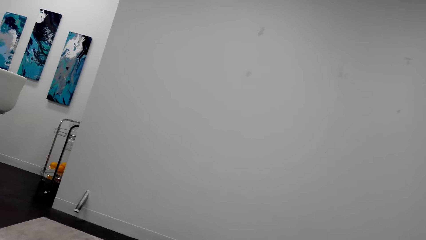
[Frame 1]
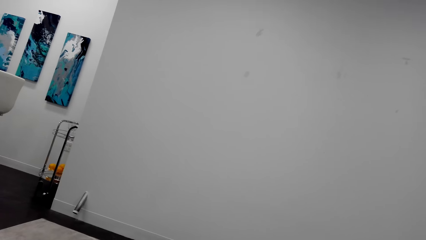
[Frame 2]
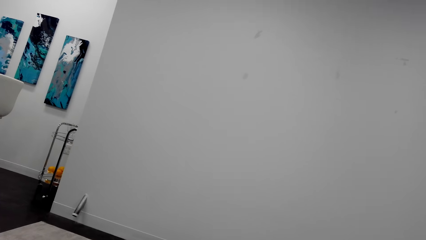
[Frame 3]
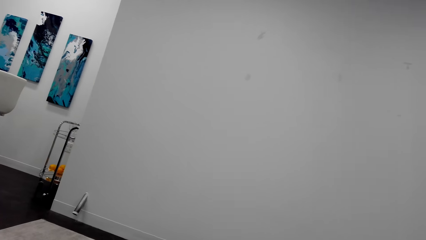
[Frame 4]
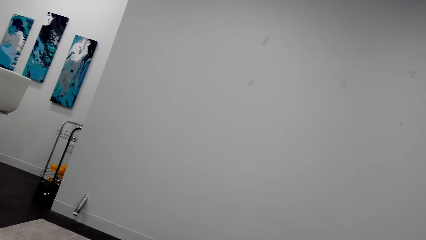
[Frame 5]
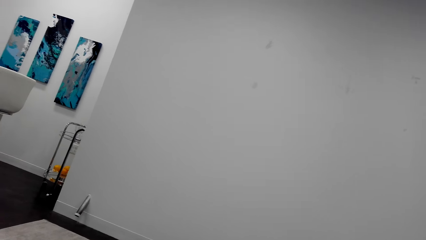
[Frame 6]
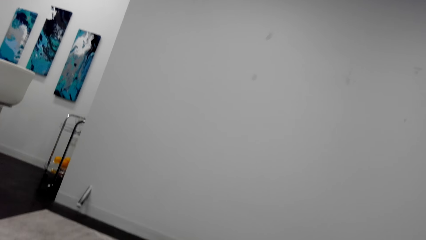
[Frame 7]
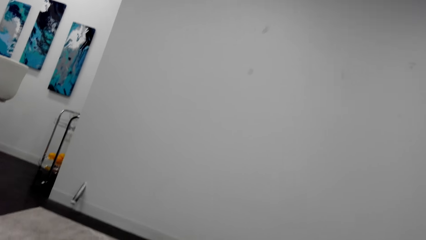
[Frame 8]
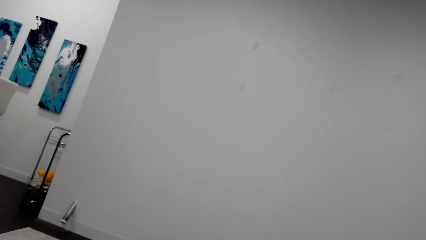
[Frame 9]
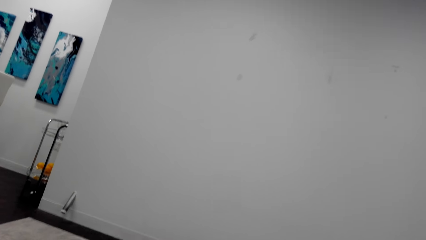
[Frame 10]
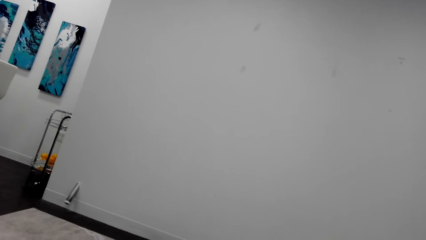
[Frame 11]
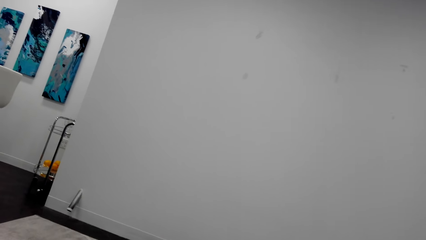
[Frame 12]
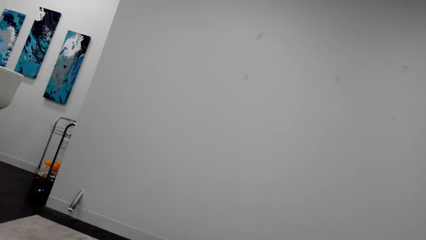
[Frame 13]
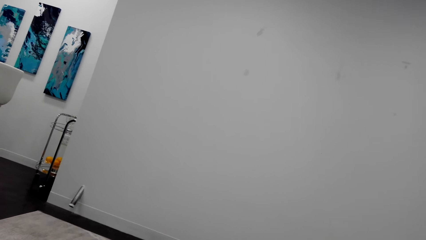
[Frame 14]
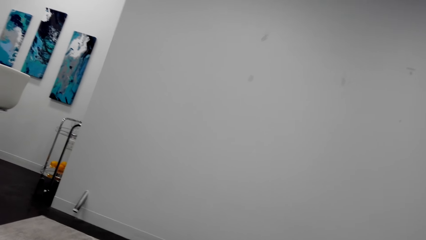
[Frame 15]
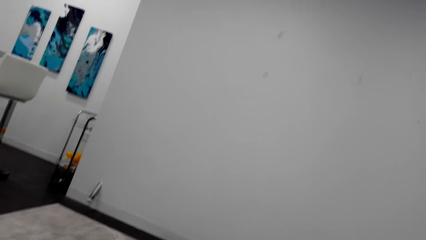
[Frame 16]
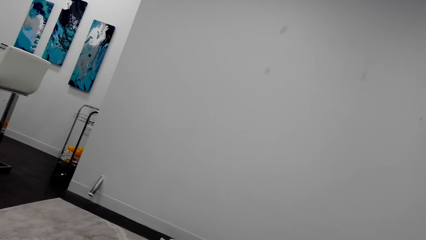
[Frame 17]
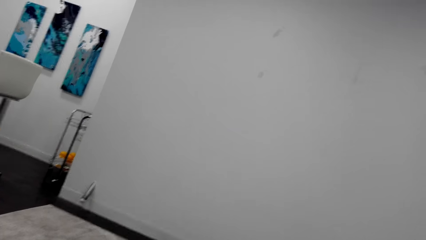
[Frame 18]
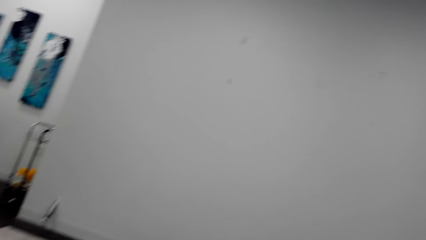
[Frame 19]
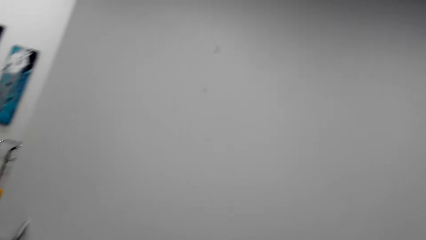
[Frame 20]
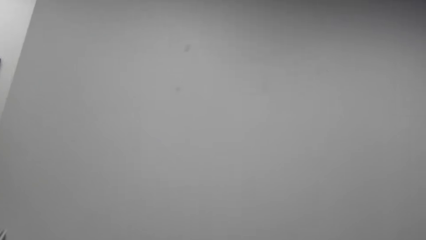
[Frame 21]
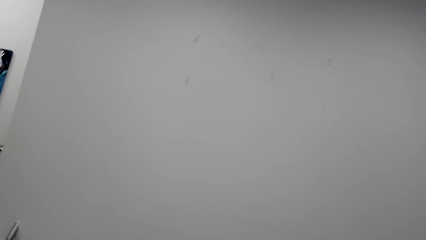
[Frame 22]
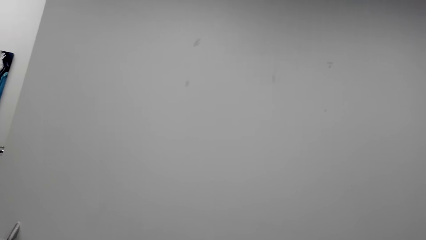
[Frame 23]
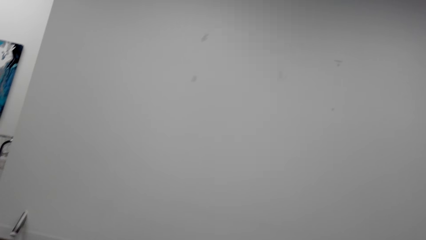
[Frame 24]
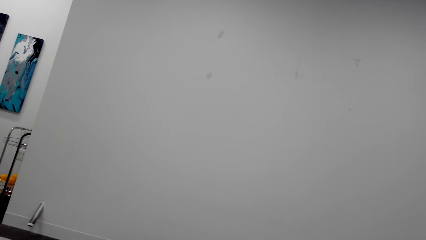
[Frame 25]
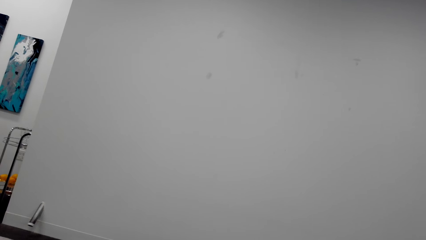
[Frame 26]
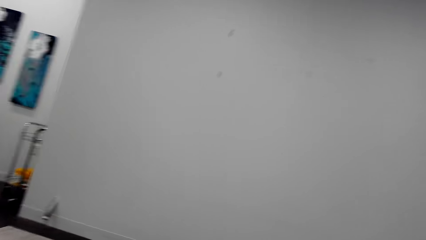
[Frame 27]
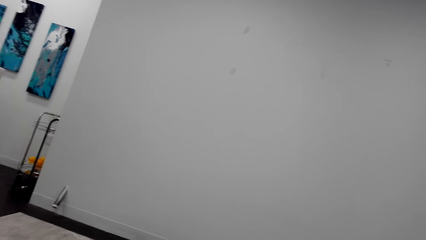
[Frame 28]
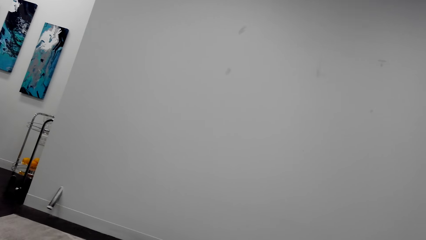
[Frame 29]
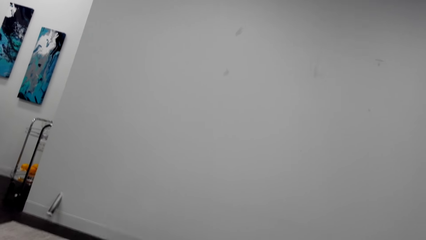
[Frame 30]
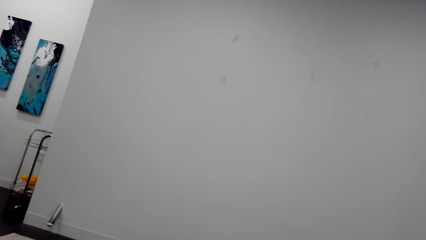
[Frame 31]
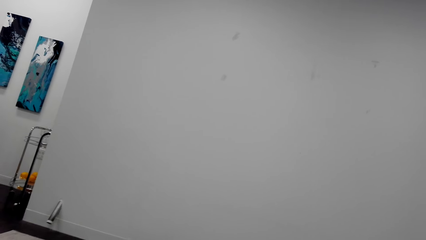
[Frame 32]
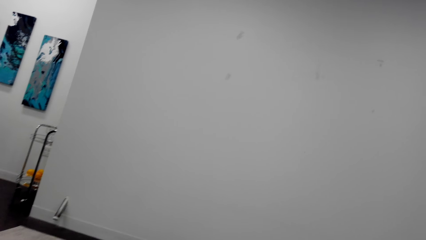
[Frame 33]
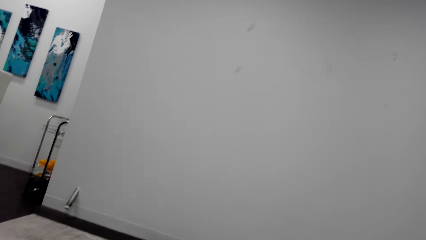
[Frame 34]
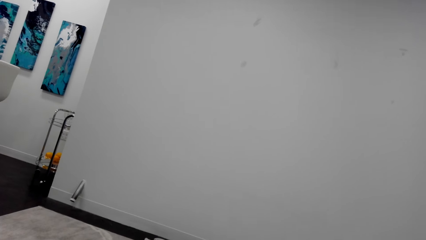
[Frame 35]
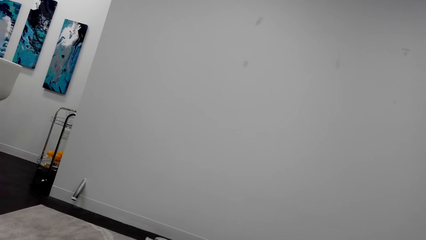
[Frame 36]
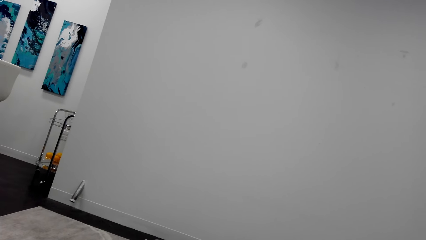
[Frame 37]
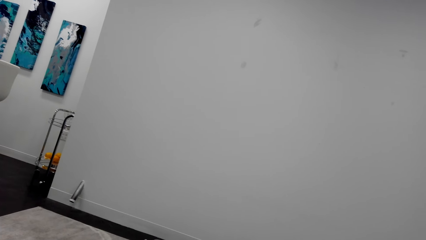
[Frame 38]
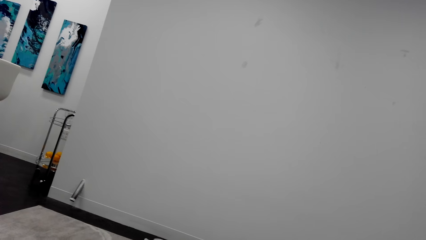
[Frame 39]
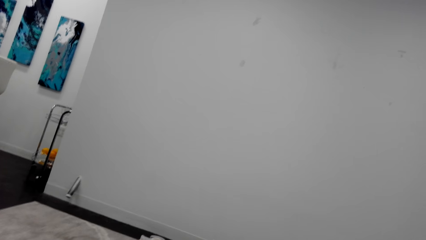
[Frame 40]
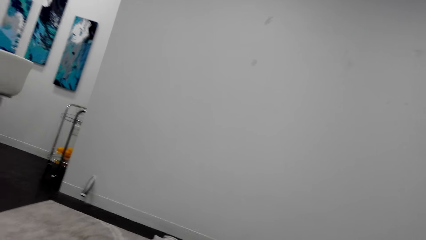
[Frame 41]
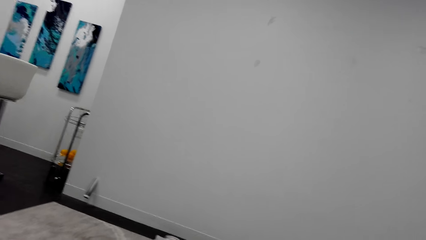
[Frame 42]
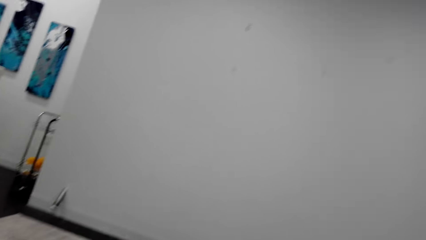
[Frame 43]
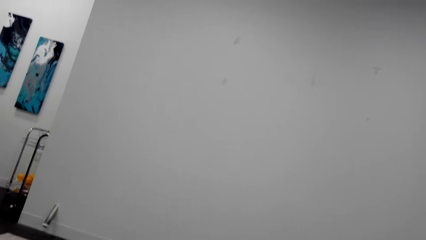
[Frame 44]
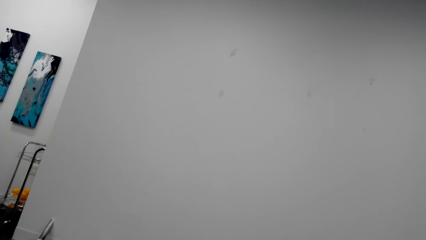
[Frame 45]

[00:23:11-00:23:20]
The camera wearer talks over the phone. They look around a room.

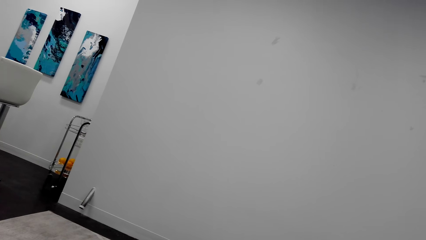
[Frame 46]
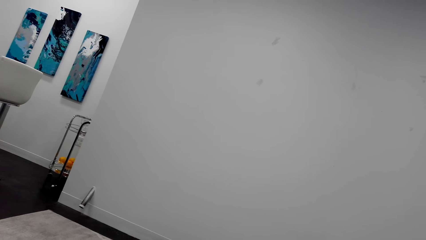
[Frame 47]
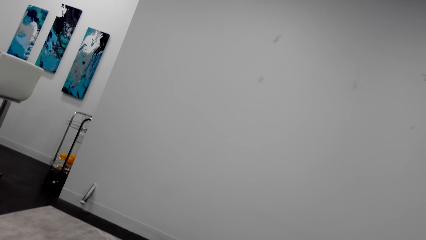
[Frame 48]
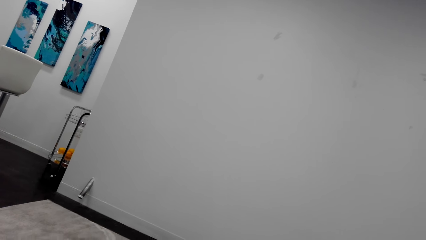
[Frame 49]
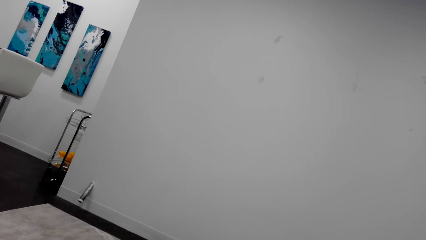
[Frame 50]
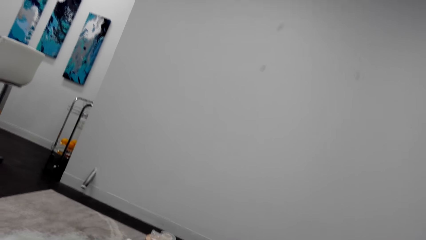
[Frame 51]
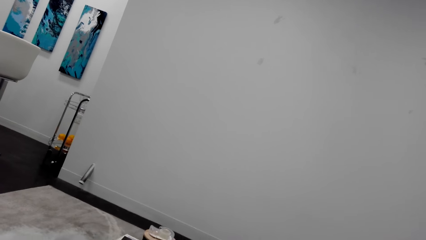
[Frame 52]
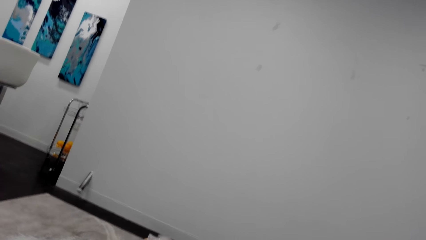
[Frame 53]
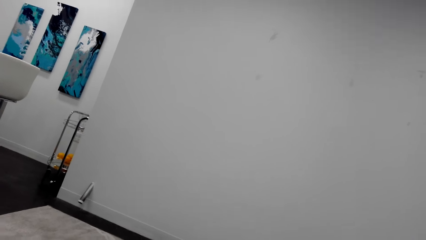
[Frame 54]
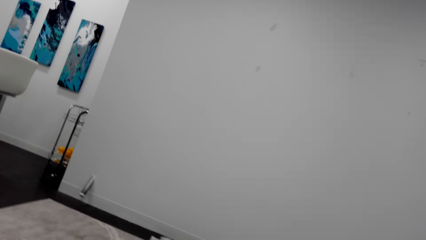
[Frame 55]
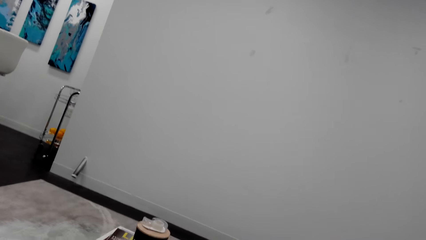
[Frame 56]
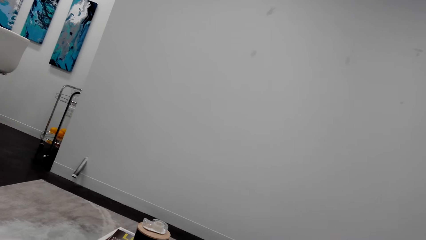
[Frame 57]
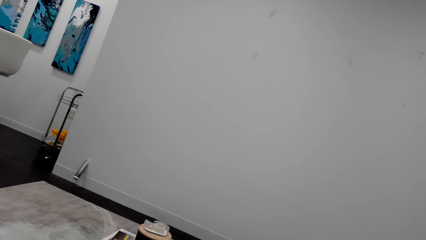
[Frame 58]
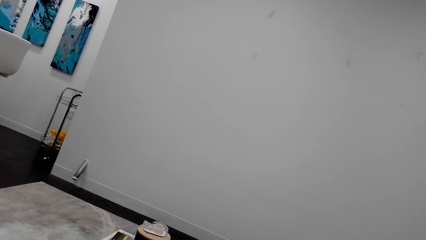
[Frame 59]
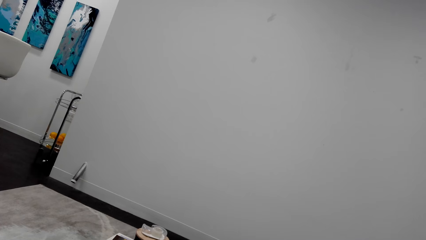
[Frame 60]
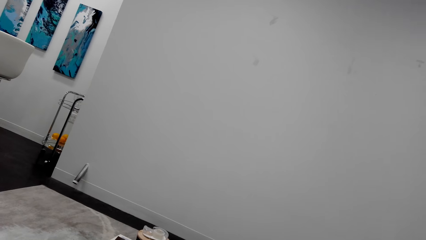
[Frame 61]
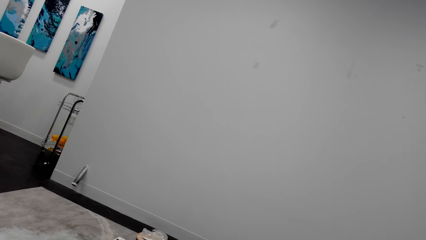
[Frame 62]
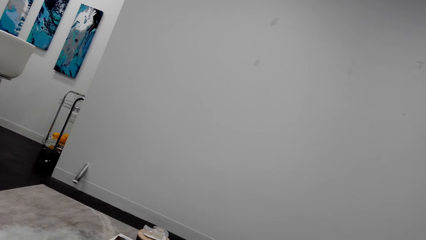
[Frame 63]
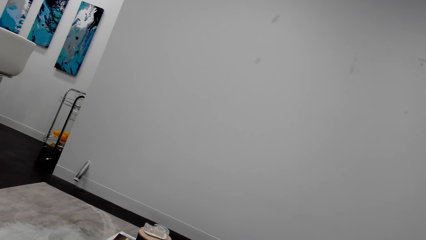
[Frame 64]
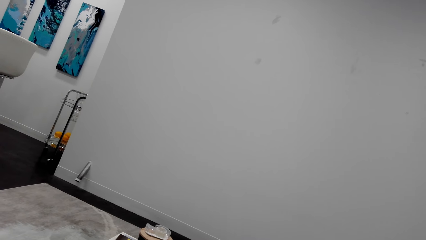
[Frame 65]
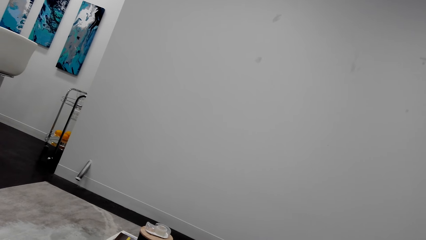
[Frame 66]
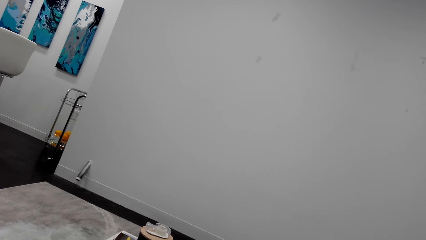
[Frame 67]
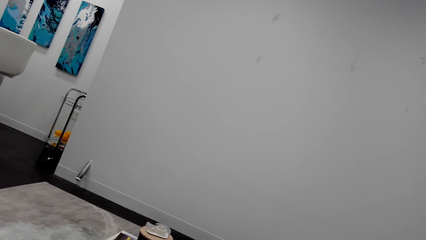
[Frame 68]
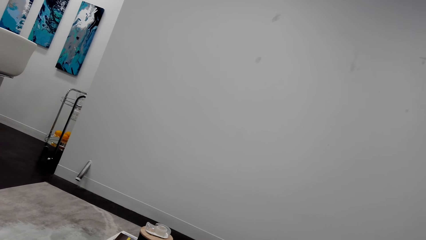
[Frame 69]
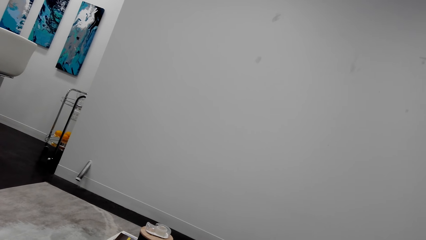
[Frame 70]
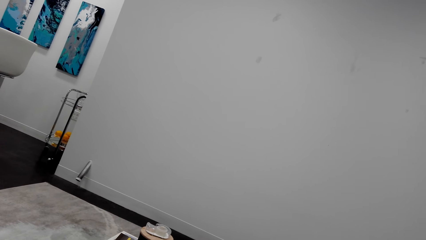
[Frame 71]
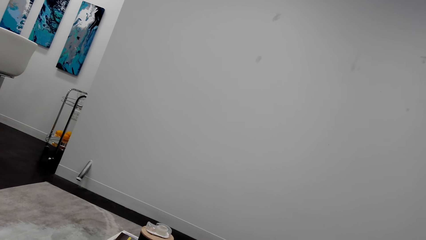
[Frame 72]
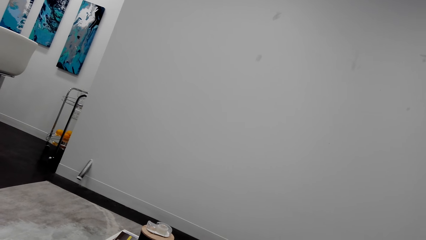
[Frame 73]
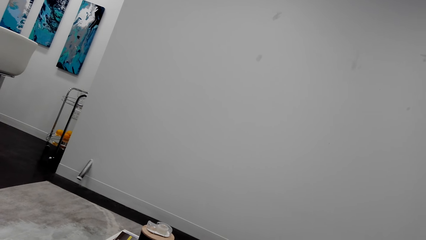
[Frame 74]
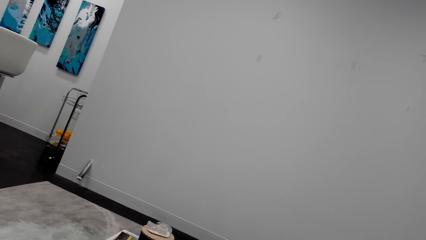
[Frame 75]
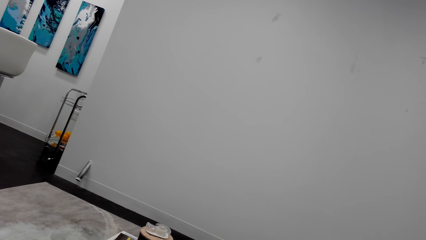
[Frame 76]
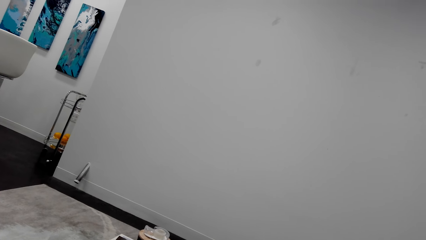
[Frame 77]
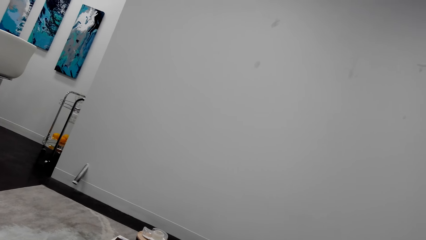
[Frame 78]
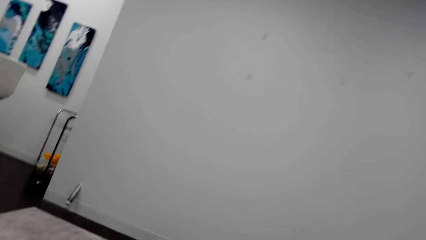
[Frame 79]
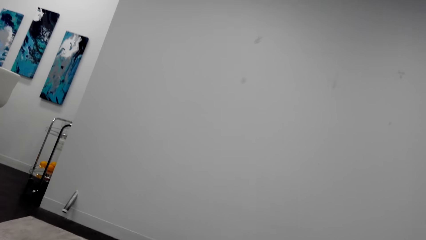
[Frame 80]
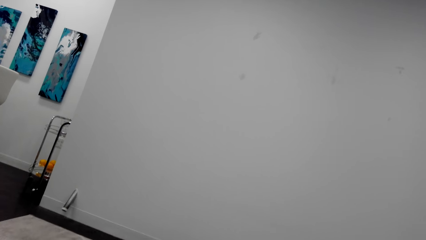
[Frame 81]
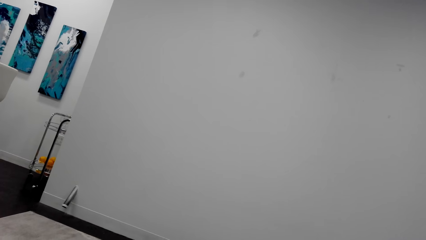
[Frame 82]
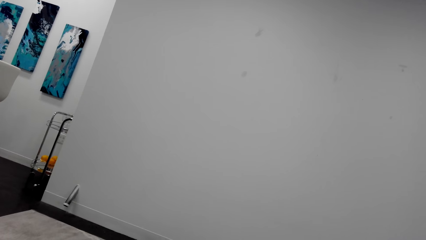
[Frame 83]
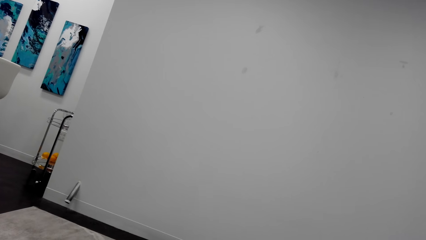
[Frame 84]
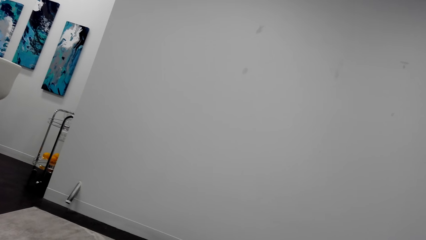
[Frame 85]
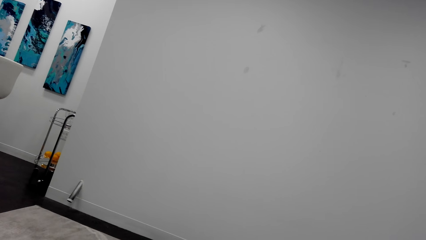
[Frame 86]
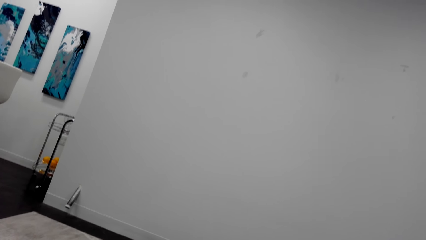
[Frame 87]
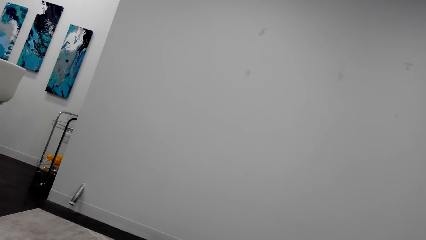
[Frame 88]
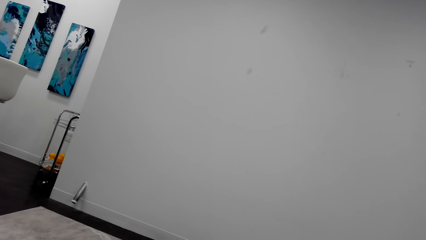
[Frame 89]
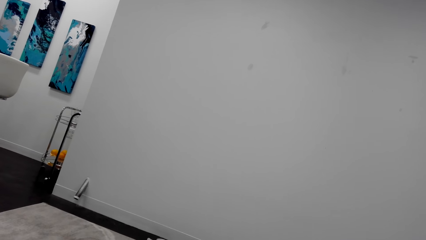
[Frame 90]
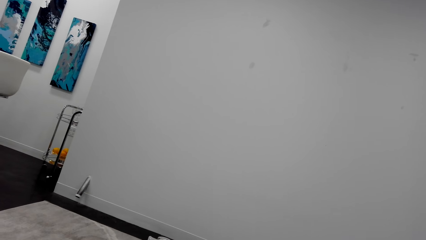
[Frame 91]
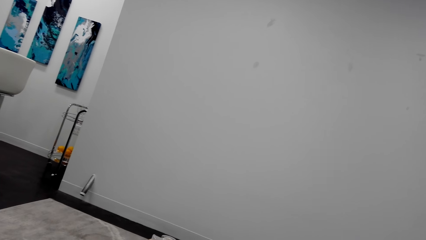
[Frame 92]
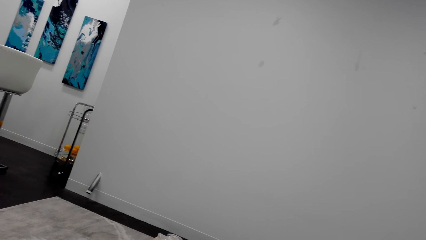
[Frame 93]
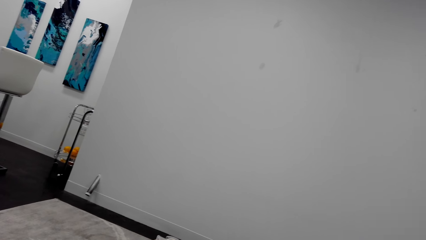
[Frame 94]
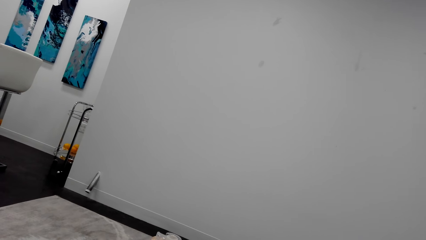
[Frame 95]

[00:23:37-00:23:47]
The camera wearer talks over the phone. They look around the room. They talk over the phone.
